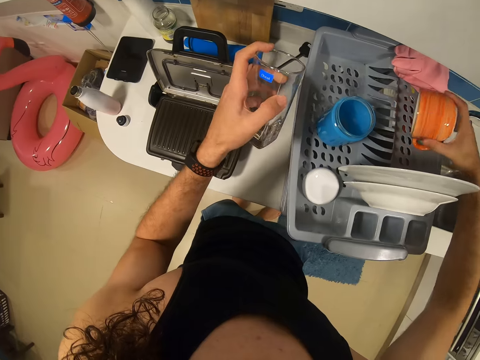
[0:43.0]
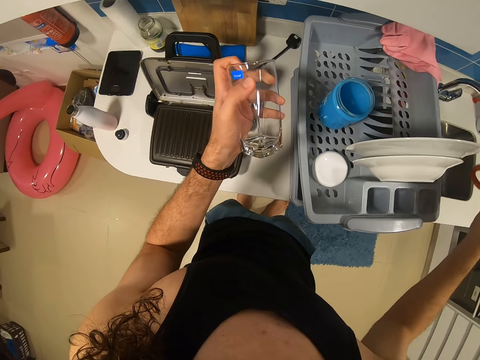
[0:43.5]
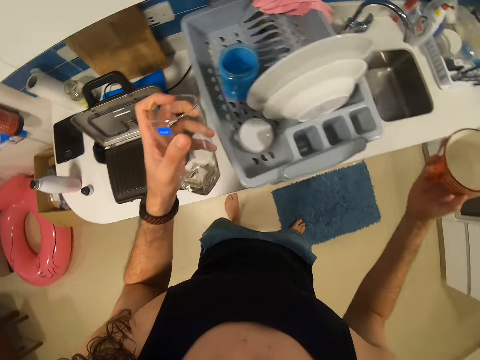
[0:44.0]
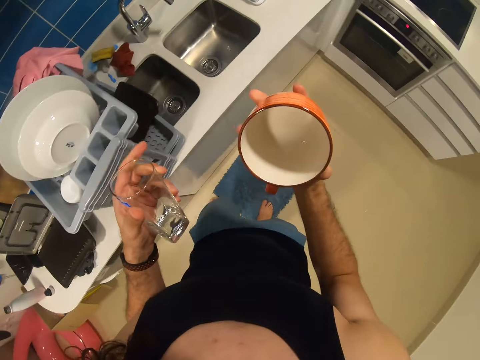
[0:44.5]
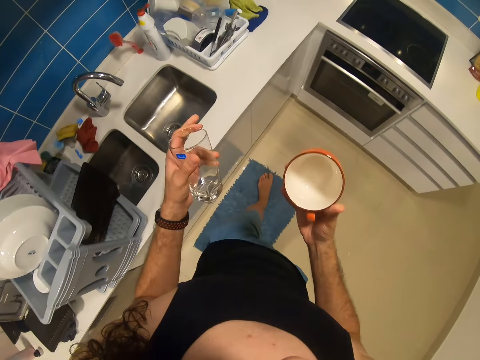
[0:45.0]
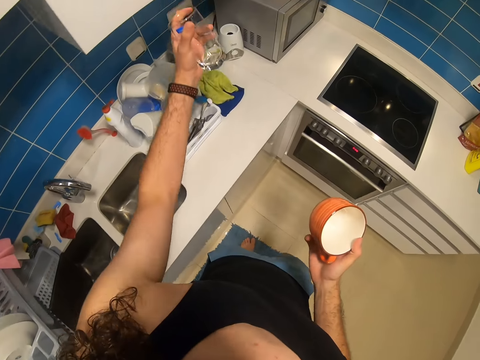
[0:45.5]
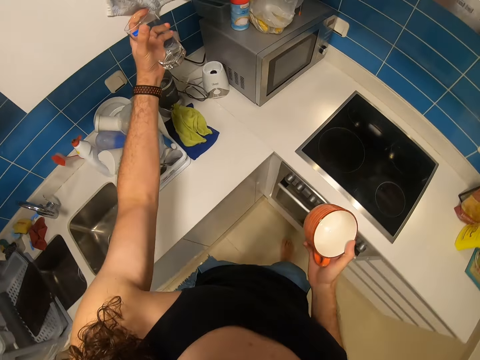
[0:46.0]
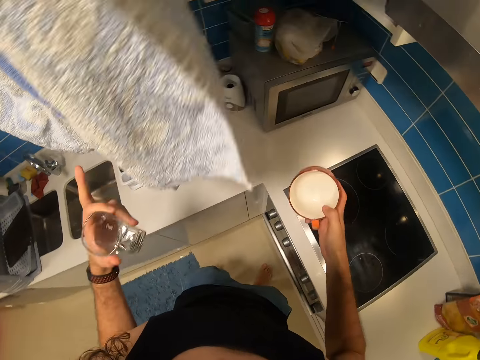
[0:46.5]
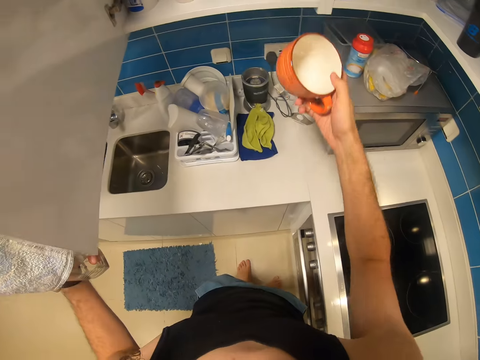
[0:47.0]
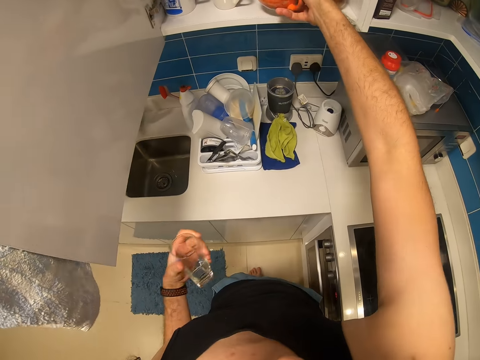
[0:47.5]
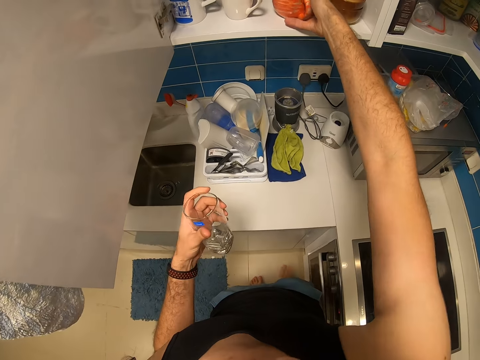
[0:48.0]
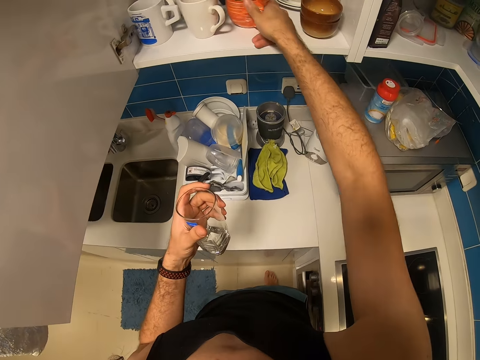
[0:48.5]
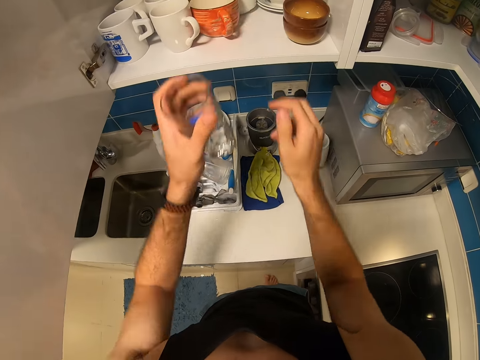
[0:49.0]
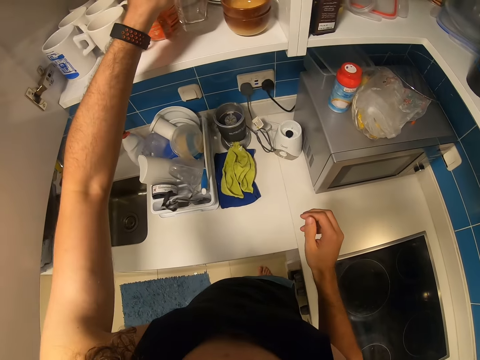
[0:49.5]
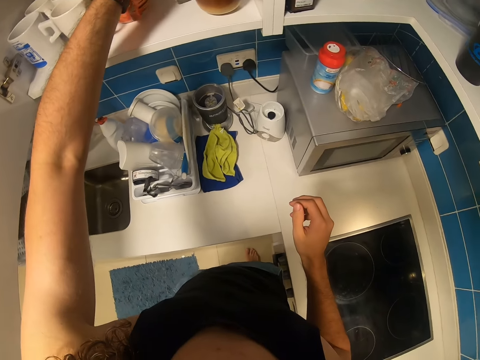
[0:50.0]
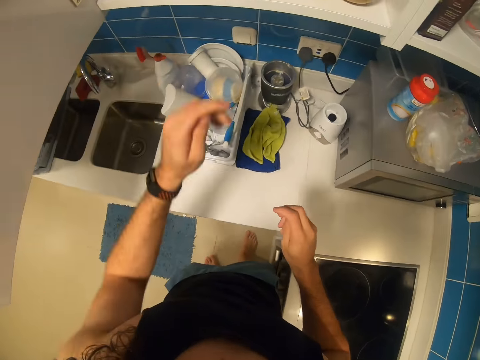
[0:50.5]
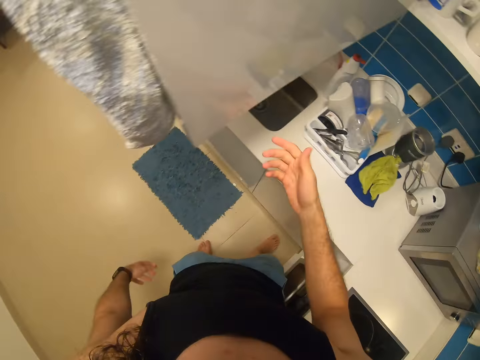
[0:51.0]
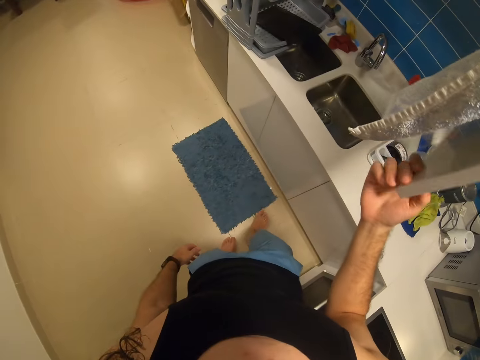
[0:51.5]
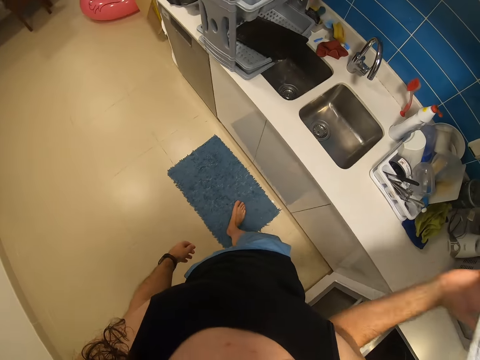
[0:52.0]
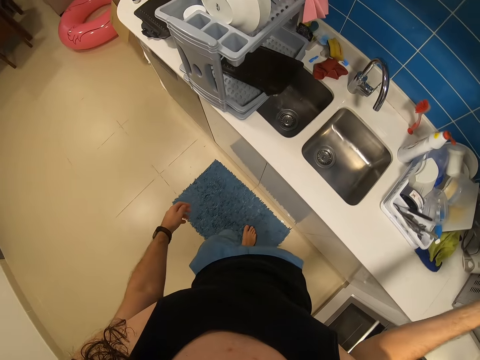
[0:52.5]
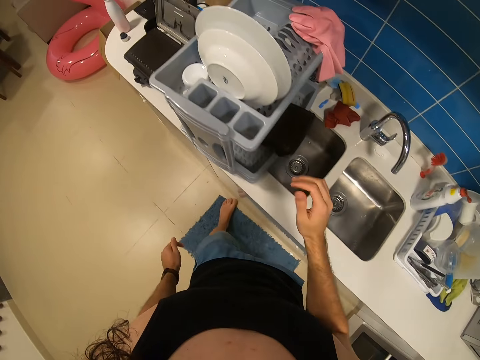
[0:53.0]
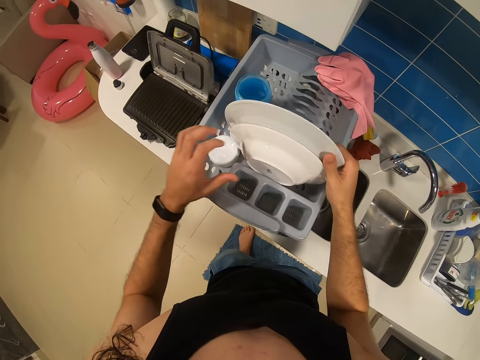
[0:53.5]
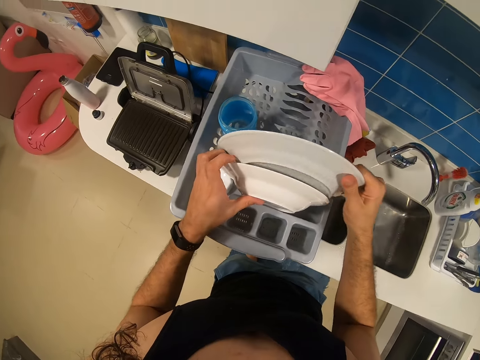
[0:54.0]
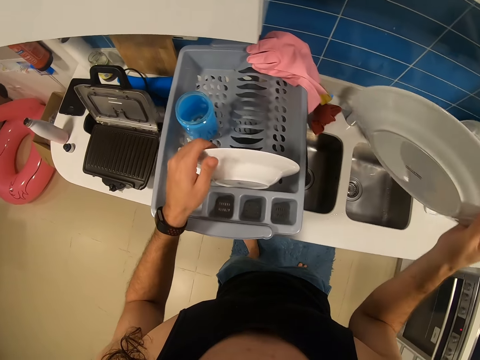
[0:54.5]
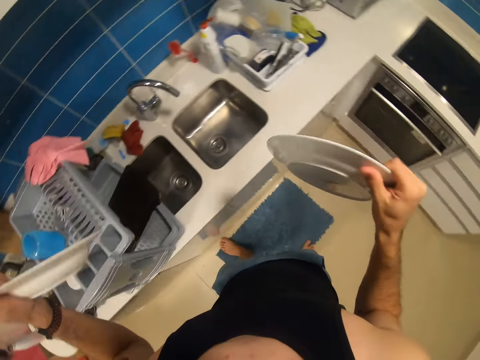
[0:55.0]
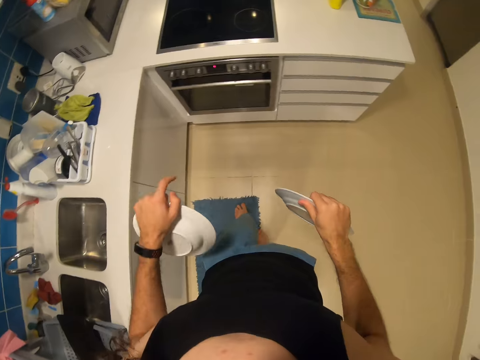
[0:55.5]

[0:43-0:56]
The camera wearer opens a cupboard. They put the cup in the cupboard. They put the glass in the cupboard. They close the cupboard. They pick the plate.

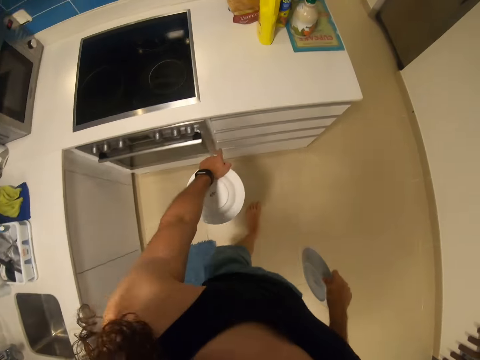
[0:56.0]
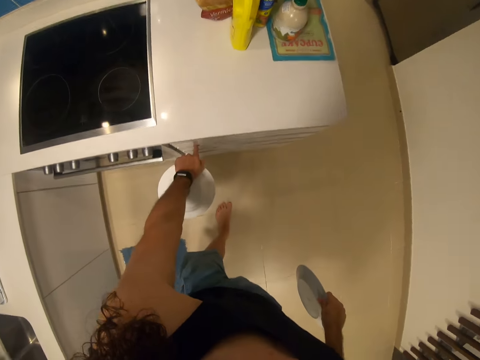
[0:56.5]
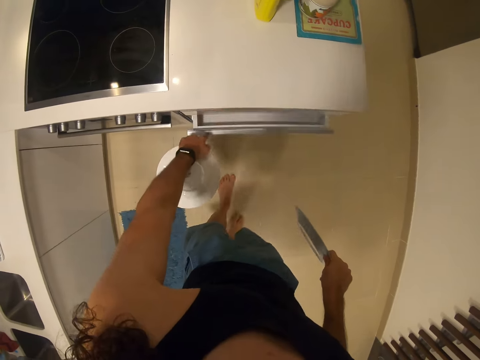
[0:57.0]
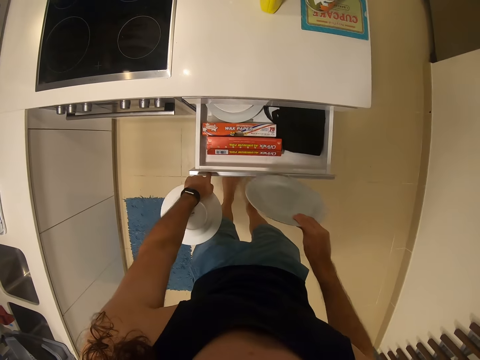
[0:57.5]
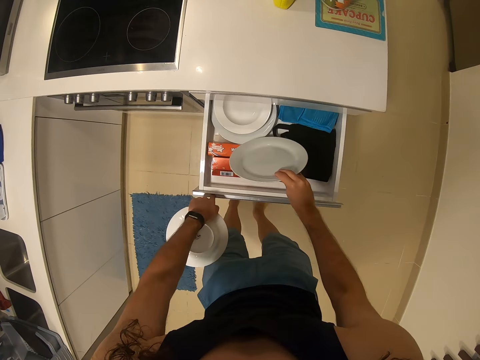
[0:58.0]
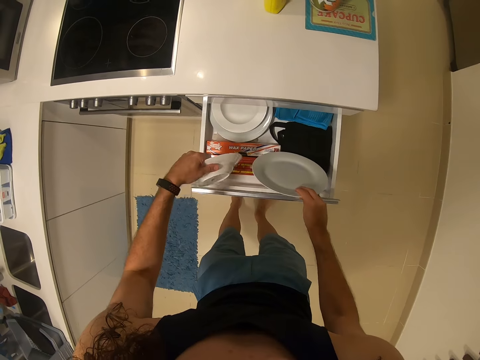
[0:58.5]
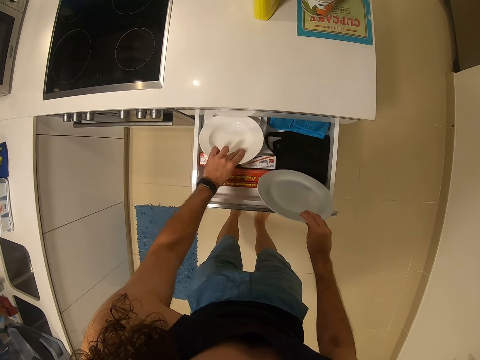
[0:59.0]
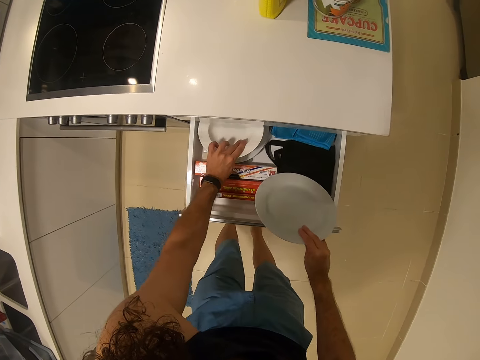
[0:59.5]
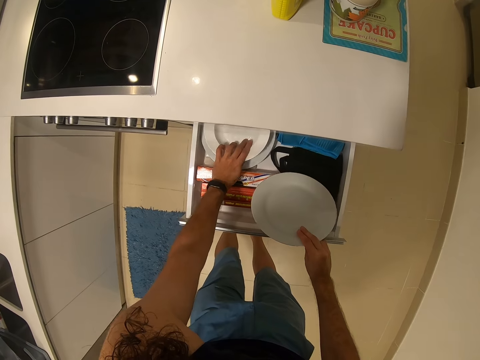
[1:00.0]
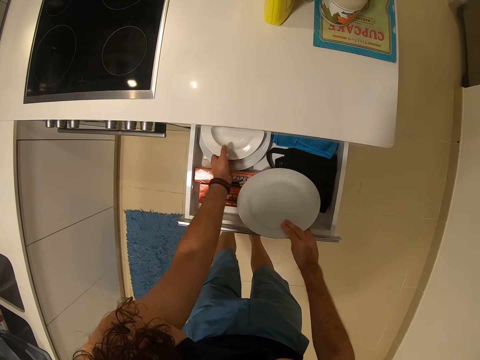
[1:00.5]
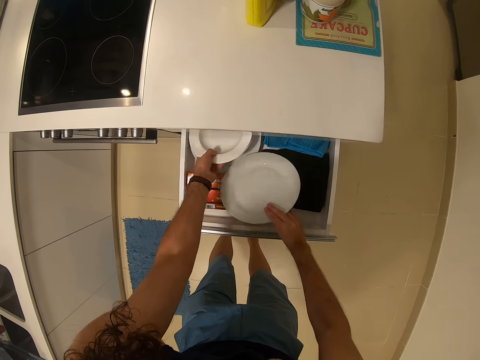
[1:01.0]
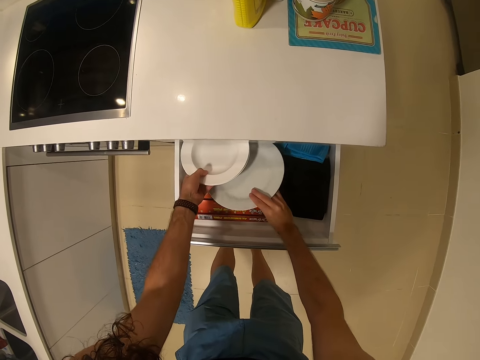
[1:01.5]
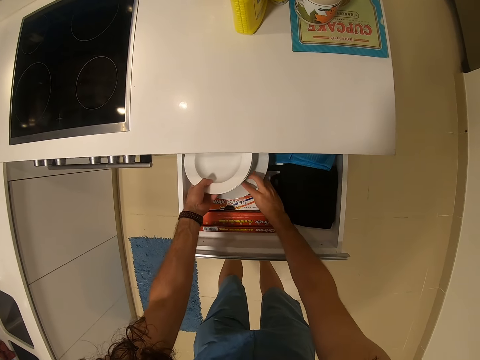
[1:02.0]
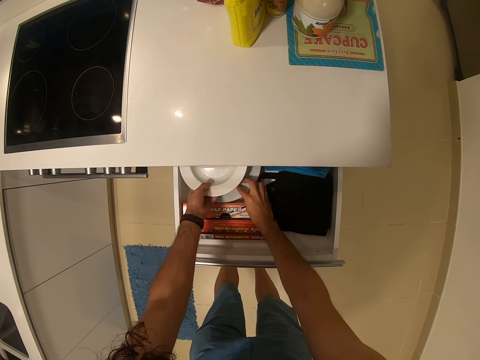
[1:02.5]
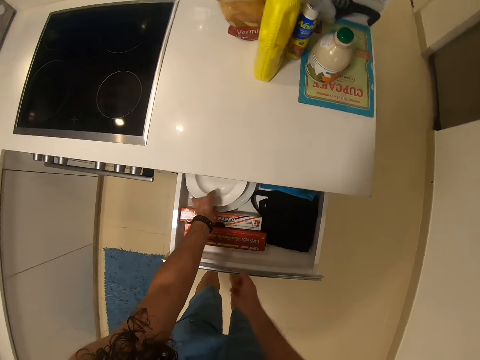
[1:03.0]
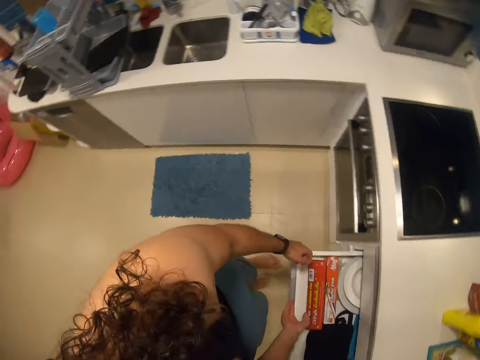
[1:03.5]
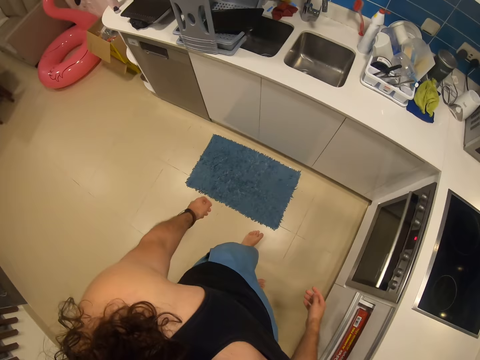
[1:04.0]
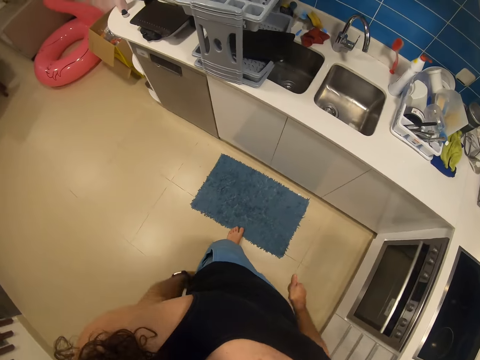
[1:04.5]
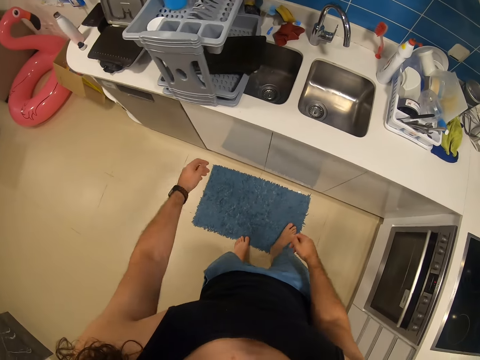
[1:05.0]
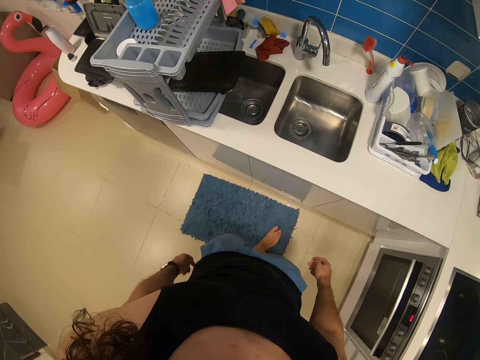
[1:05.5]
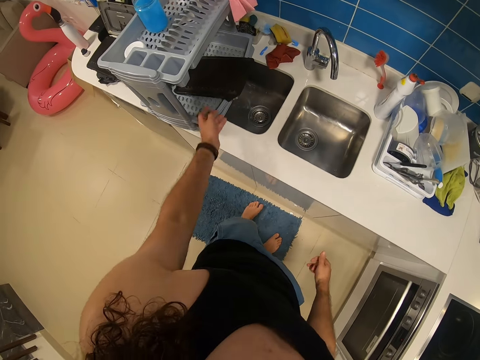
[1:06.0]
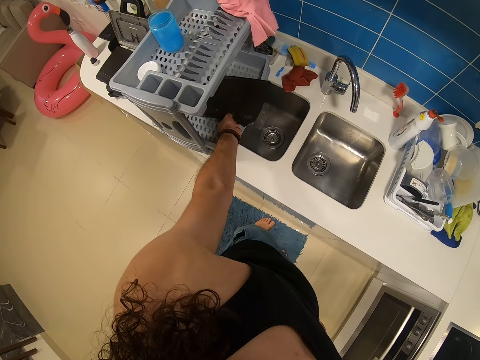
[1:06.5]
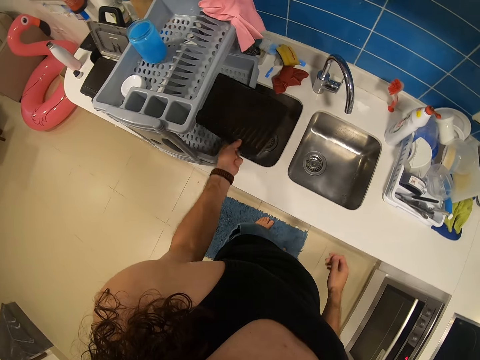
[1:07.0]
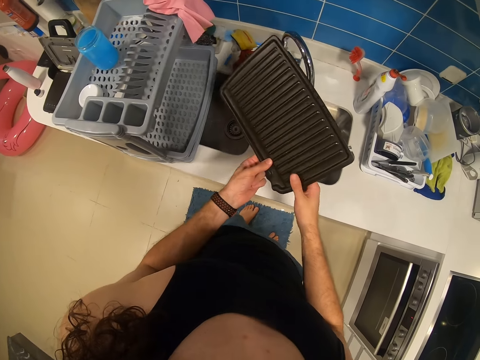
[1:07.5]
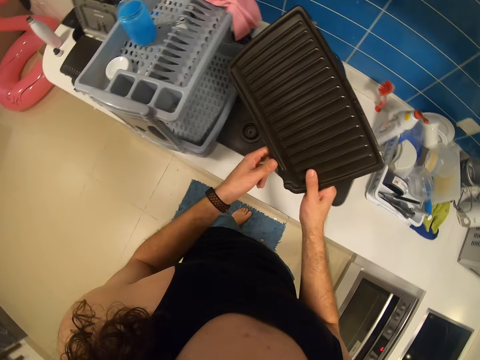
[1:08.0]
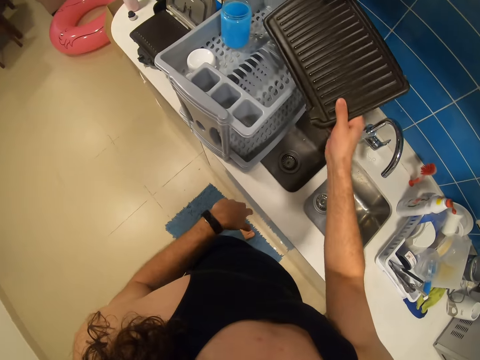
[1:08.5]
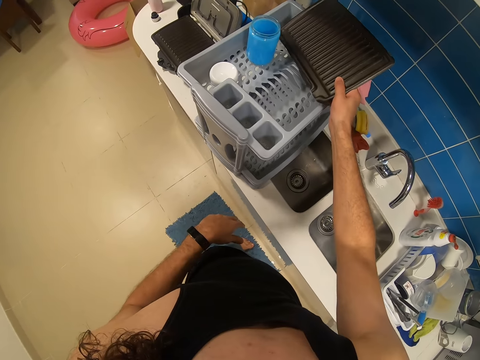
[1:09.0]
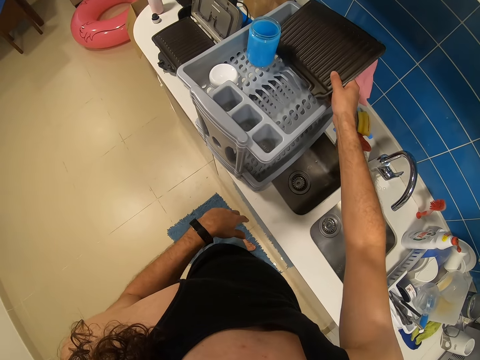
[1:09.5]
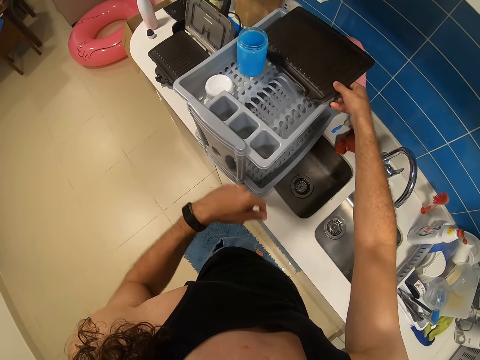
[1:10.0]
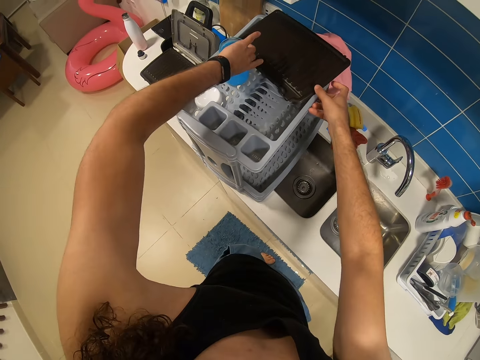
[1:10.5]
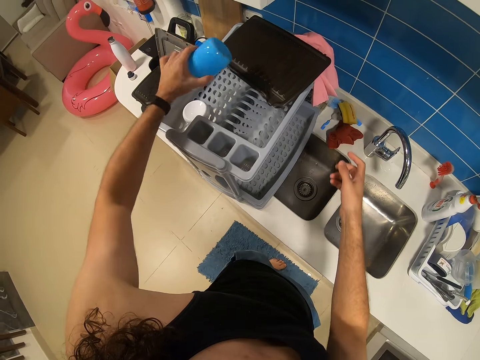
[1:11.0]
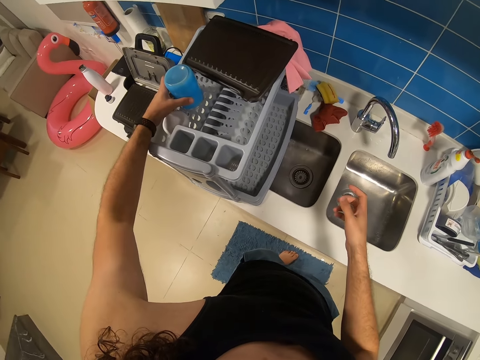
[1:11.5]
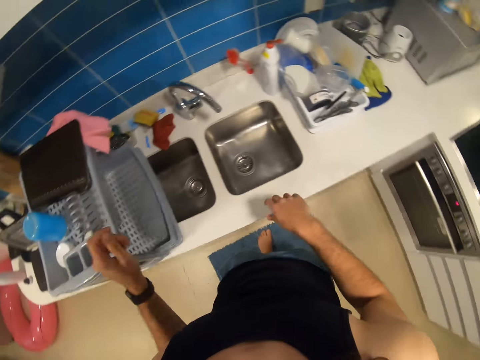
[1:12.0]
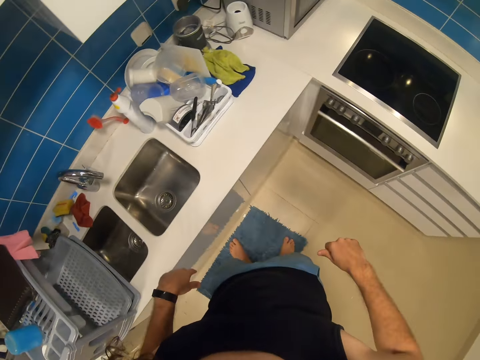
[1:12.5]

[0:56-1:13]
The camera wearer opens a drawer. They put the plates in the drawer. They close the drawer. They pick a tray or griddle plate. They put the tray on the dish rack. They turn the tin upside down.
